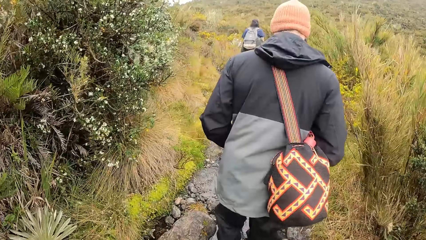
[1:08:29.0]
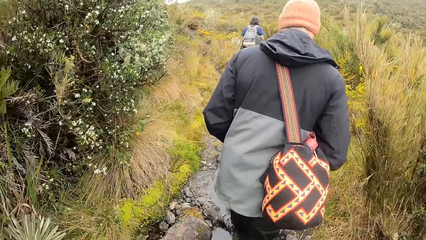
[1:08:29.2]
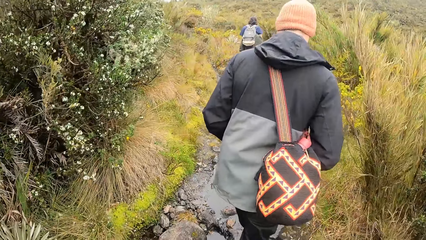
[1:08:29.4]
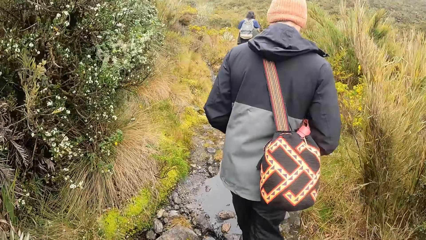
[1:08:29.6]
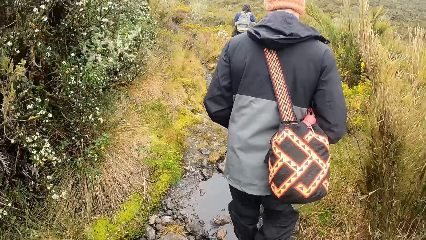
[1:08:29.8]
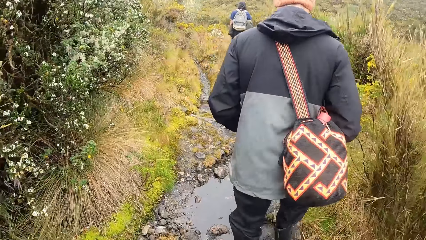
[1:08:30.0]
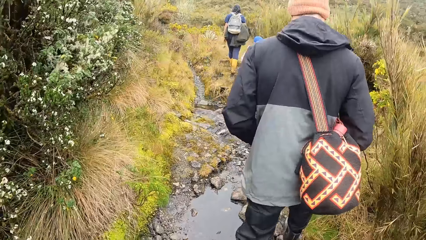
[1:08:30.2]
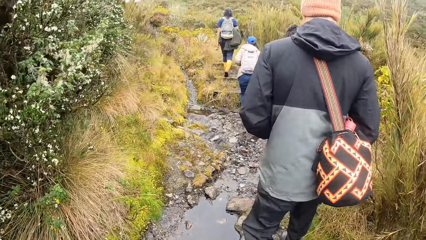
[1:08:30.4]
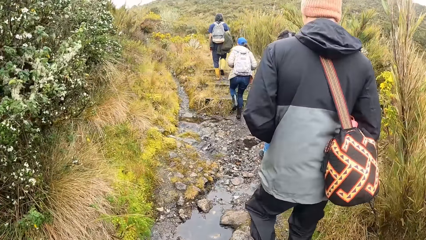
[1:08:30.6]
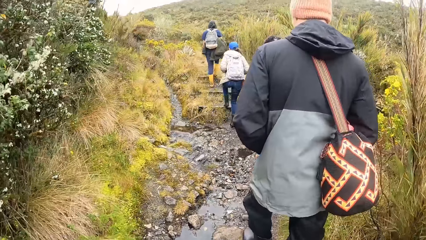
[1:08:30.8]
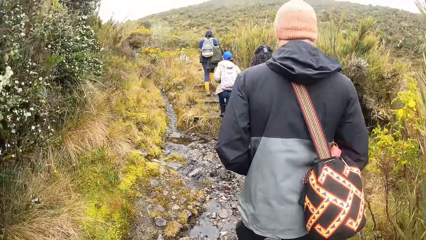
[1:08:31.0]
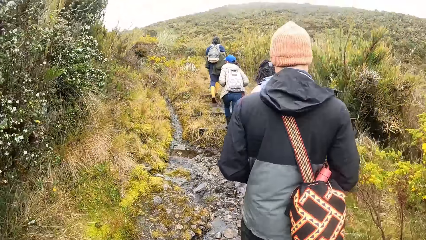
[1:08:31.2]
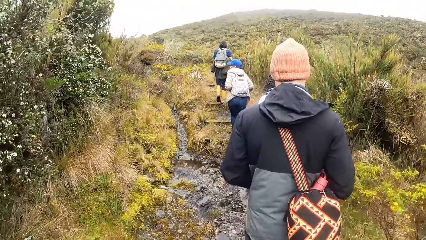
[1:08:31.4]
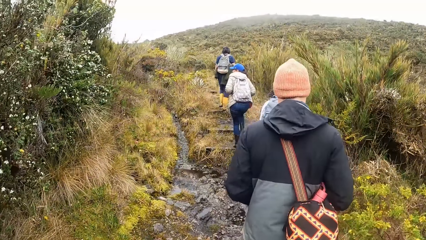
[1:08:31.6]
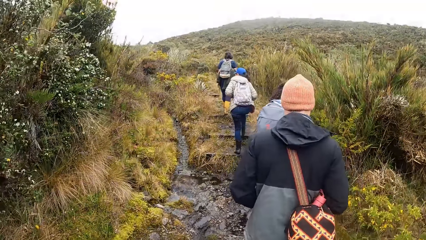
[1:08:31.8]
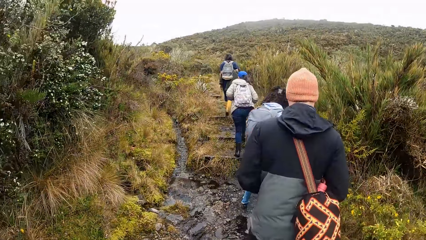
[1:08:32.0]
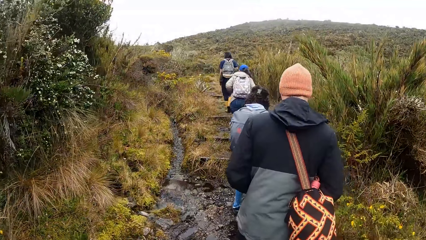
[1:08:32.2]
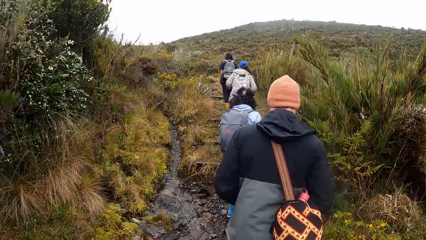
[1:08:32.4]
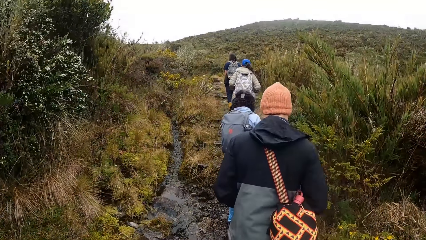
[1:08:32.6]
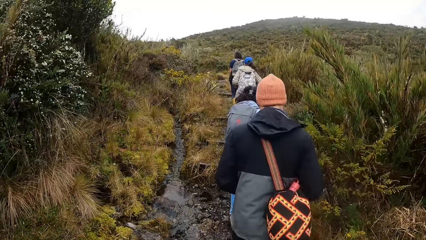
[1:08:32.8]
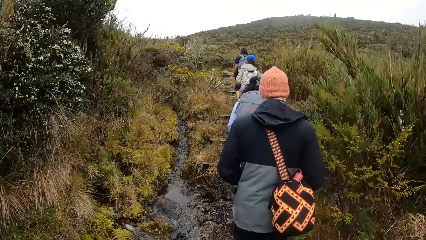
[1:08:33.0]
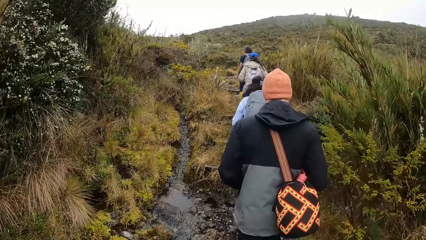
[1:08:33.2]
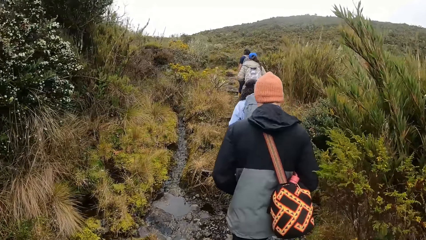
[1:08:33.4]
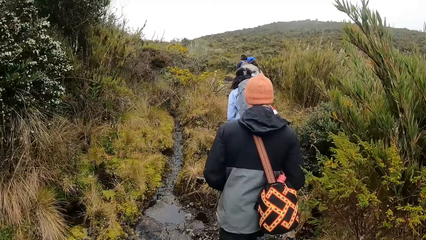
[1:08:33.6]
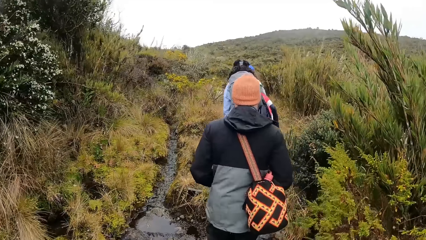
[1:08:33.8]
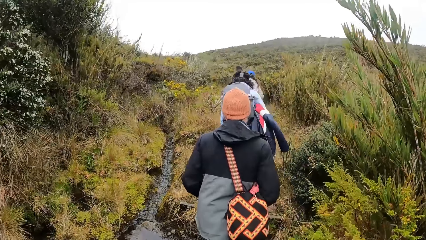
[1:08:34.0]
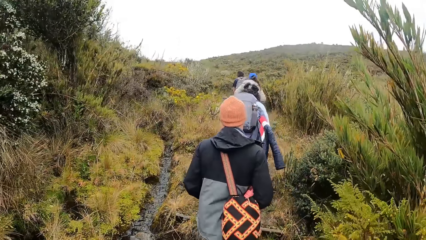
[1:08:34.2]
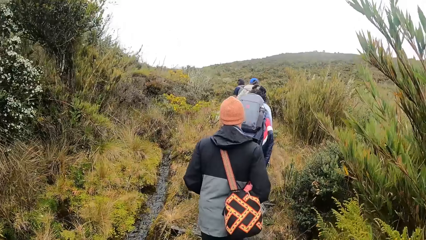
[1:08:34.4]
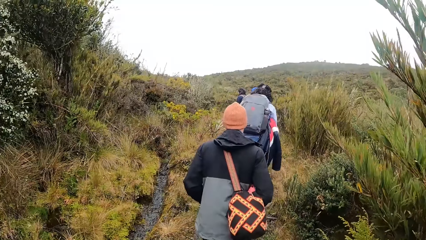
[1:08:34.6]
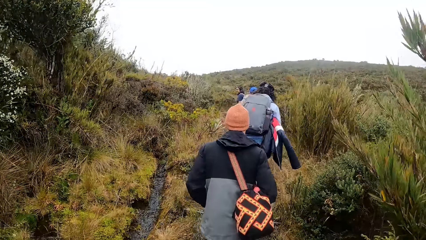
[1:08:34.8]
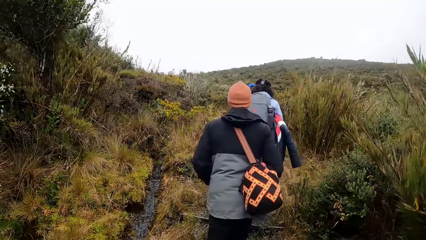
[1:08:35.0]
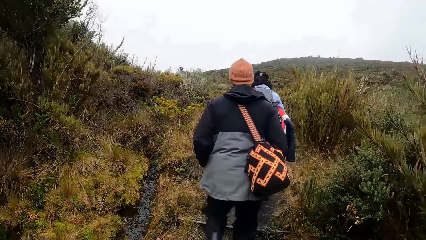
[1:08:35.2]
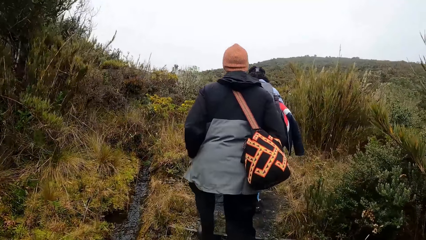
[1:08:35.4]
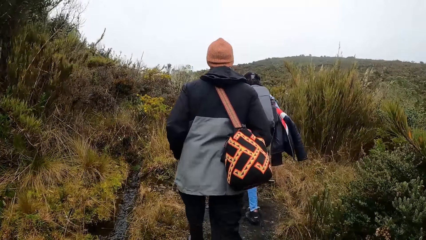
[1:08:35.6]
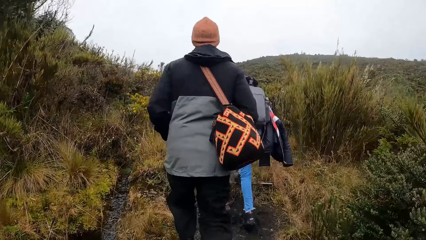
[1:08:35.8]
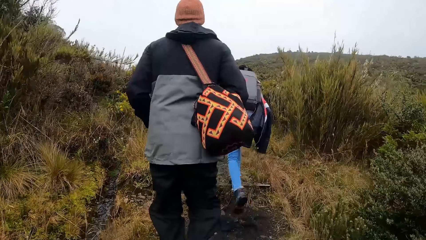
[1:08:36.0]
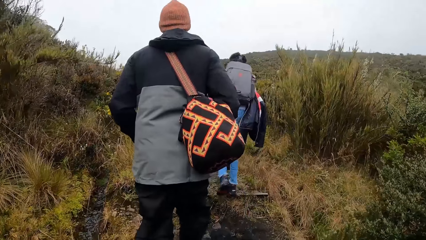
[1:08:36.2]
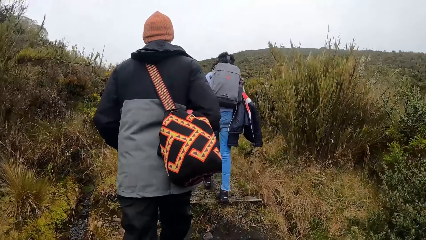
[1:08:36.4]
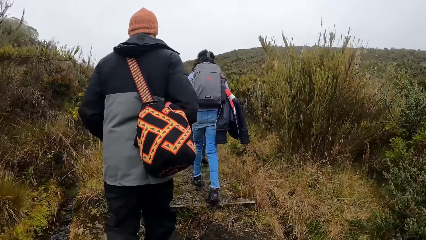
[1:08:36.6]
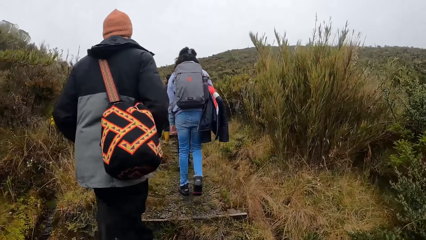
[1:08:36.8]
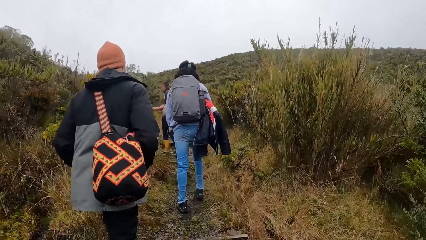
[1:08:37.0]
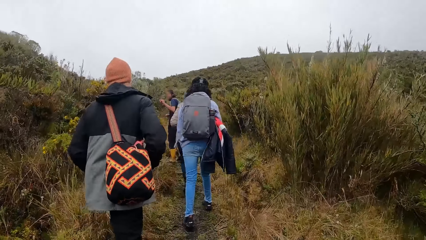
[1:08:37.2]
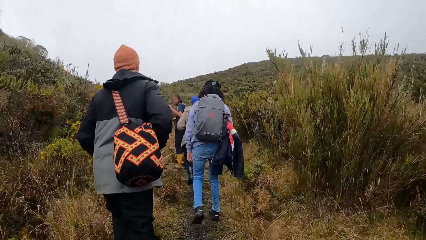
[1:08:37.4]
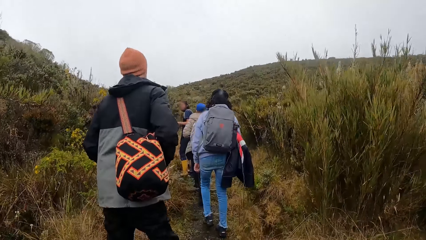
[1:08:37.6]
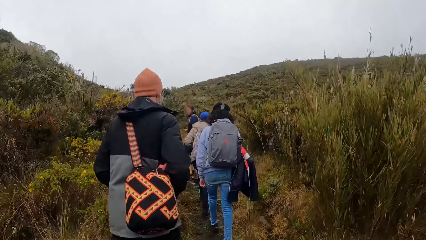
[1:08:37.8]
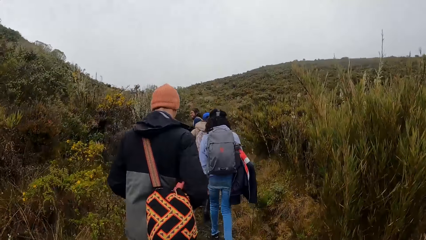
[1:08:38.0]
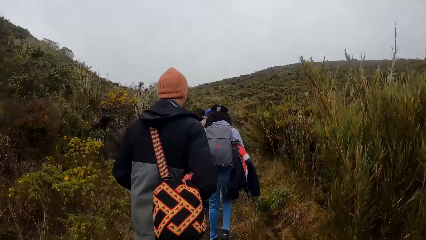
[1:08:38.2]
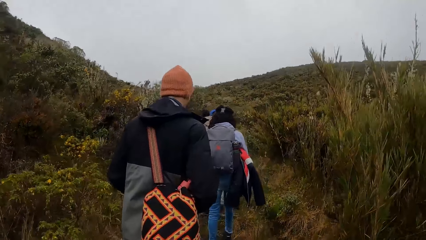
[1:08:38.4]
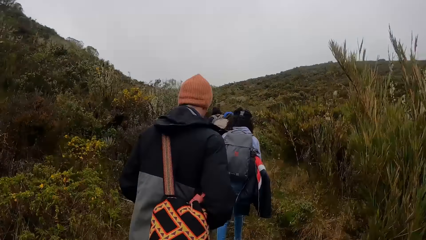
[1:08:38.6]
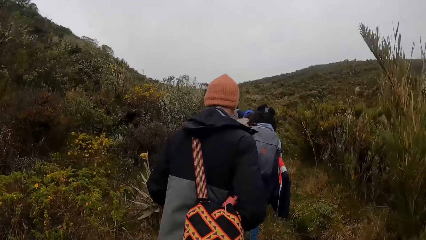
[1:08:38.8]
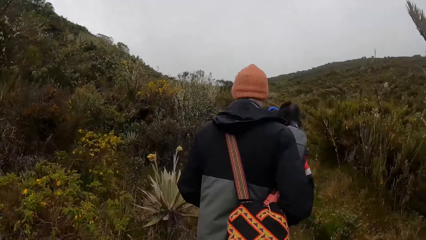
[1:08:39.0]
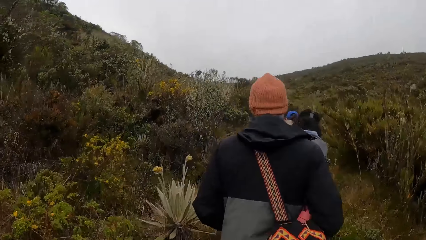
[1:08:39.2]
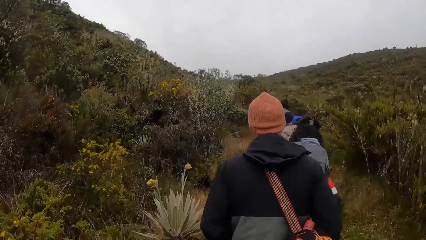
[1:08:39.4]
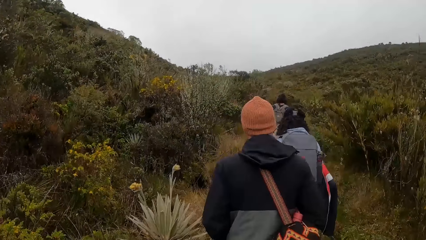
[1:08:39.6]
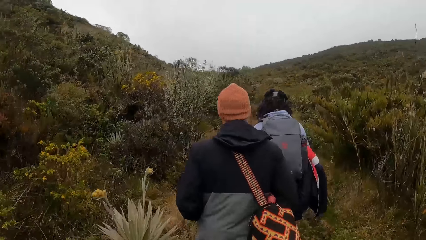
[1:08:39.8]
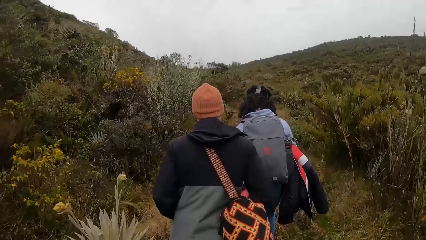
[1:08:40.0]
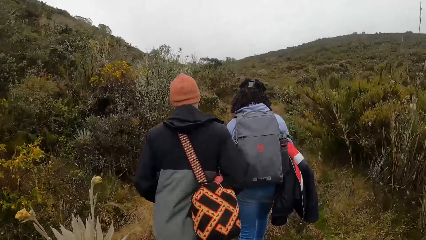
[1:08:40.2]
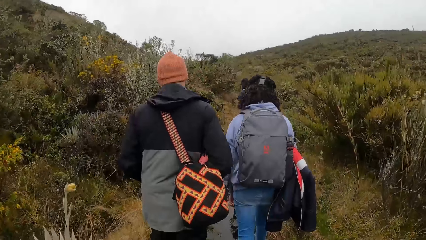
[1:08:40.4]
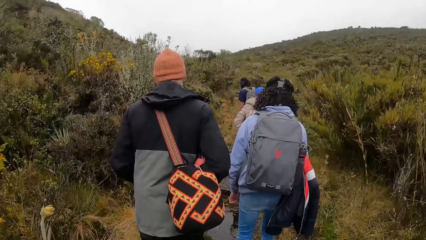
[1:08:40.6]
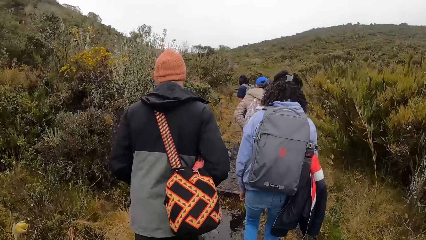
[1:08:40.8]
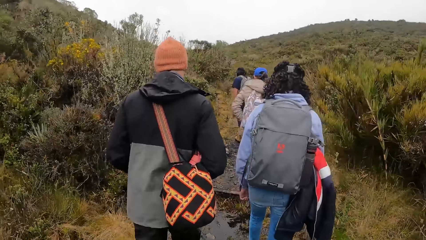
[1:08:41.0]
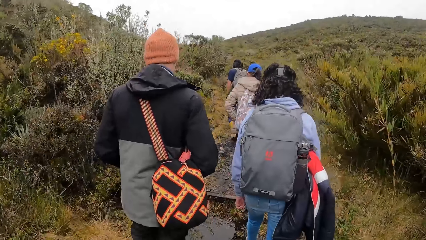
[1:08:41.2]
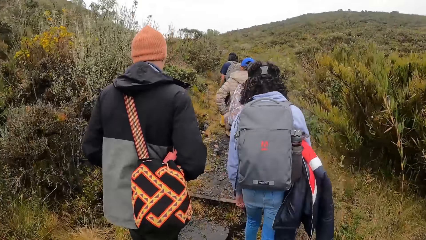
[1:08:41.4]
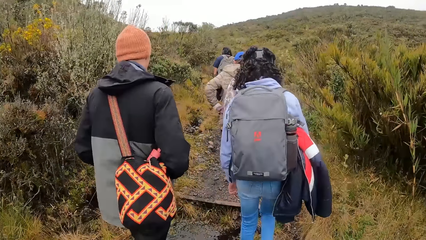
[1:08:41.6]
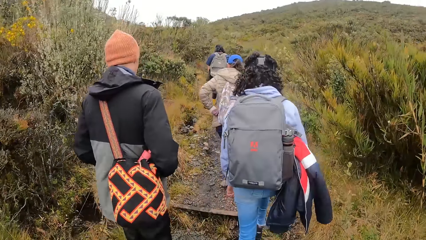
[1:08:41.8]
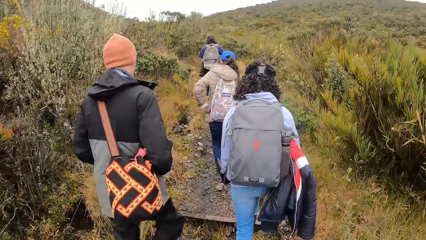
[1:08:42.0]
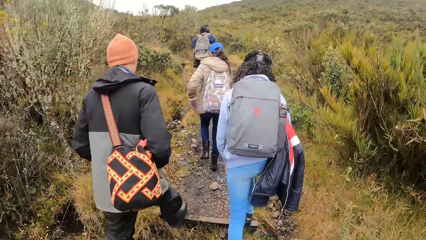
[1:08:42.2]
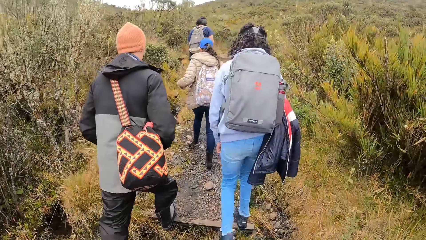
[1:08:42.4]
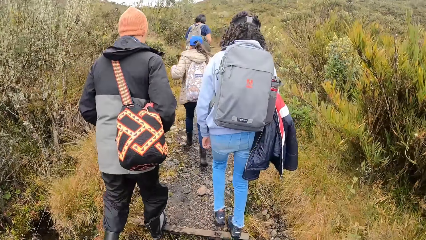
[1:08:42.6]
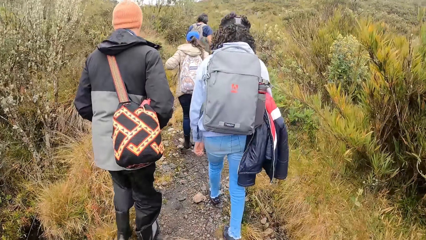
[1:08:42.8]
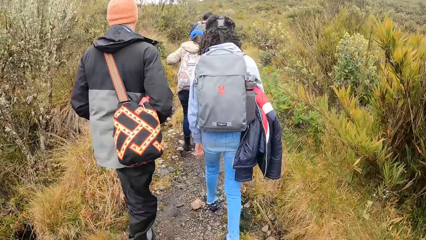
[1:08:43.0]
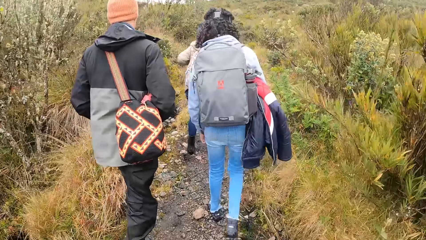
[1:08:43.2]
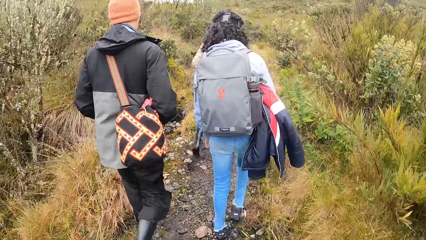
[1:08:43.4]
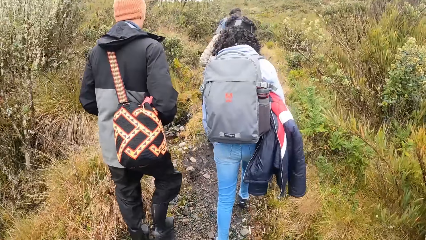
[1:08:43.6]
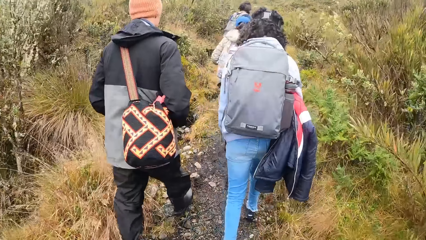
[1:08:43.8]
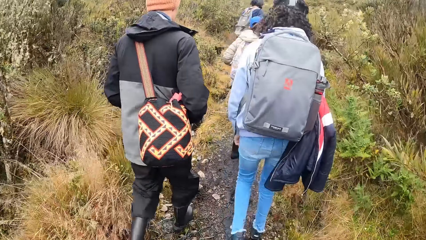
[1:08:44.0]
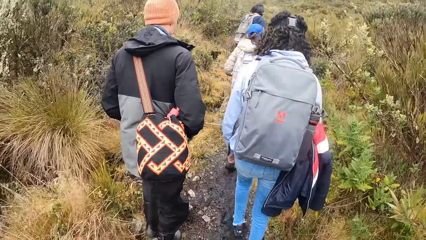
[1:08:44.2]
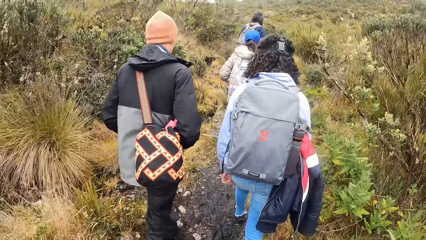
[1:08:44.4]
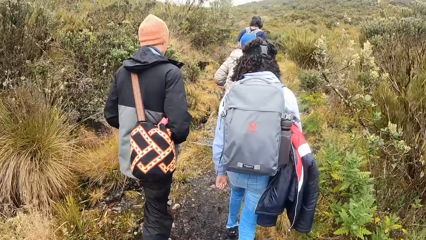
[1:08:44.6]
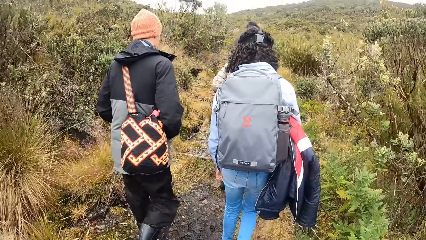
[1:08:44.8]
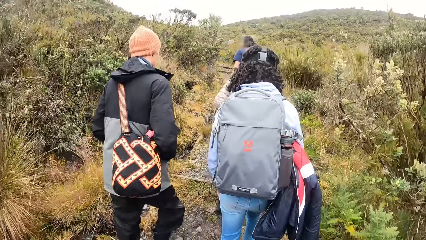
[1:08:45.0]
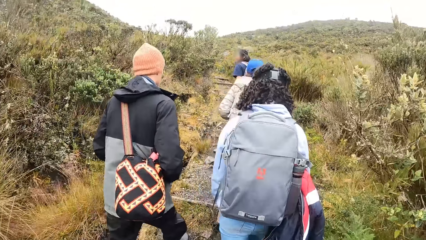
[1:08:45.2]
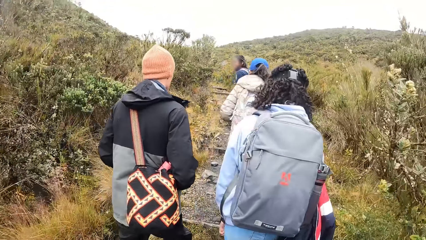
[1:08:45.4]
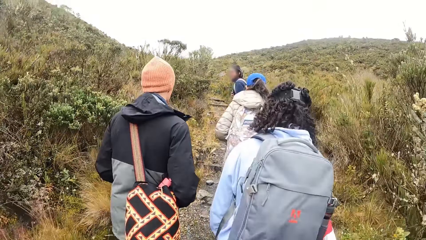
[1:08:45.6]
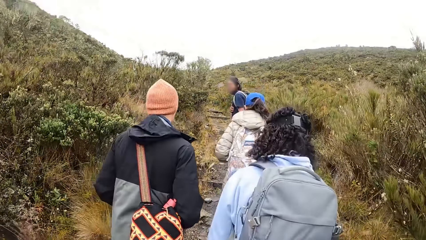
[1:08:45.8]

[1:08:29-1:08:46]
A man converses with the team. The camera wearer walks around the forest with the team.
